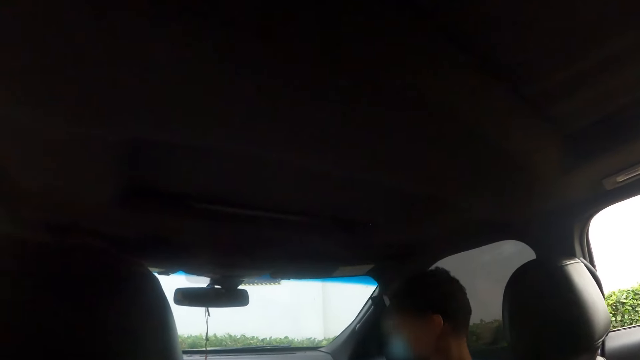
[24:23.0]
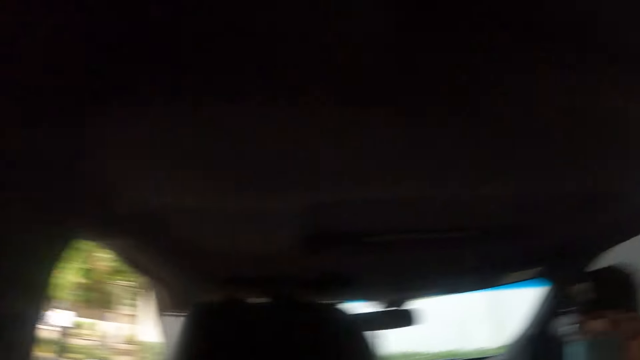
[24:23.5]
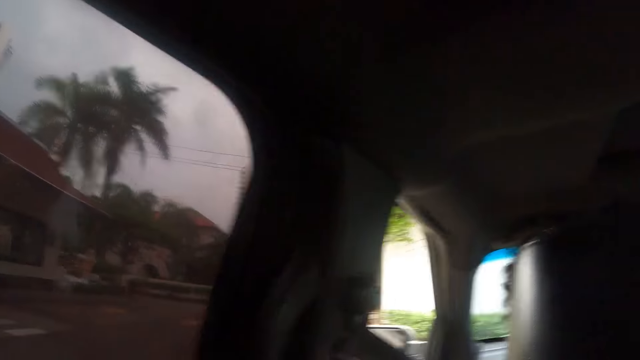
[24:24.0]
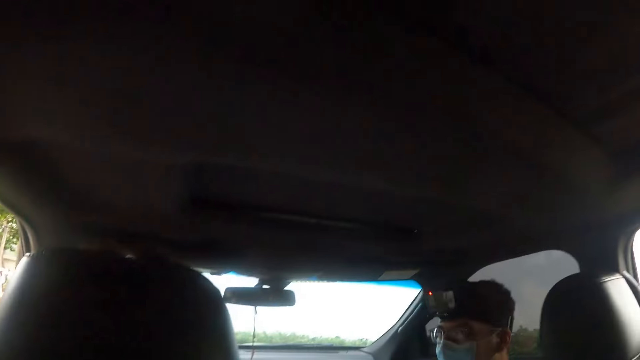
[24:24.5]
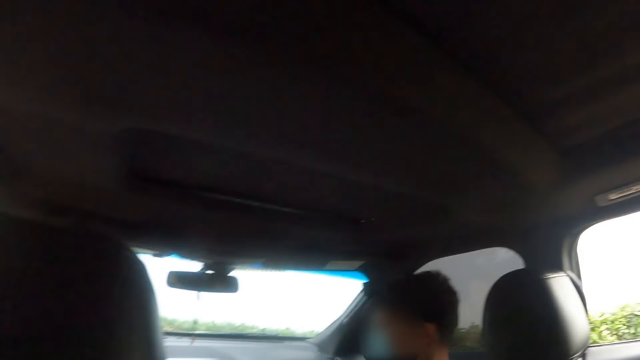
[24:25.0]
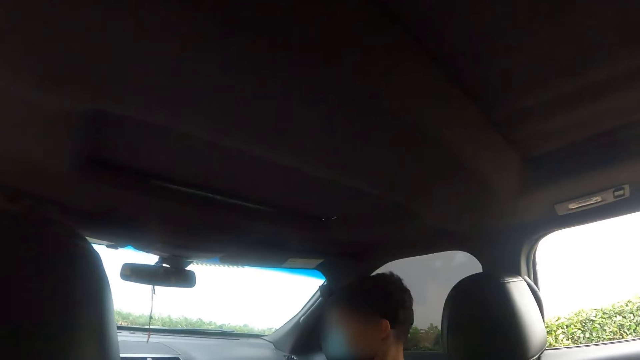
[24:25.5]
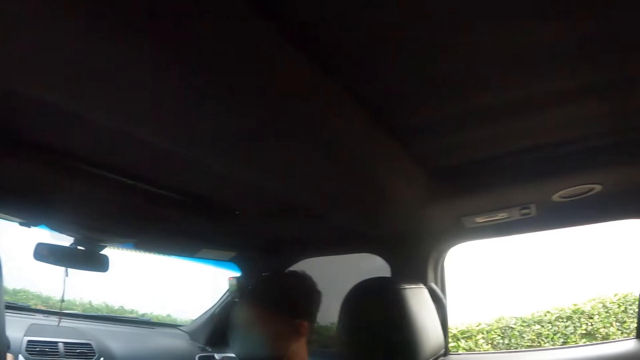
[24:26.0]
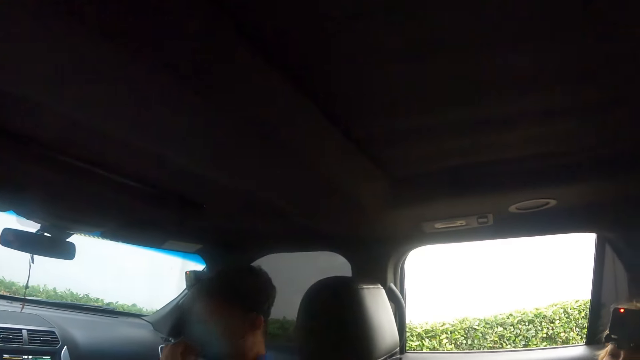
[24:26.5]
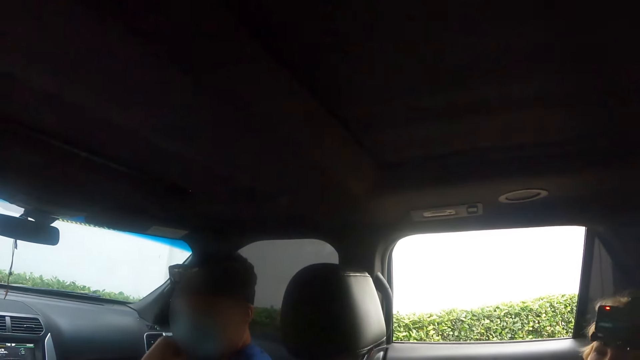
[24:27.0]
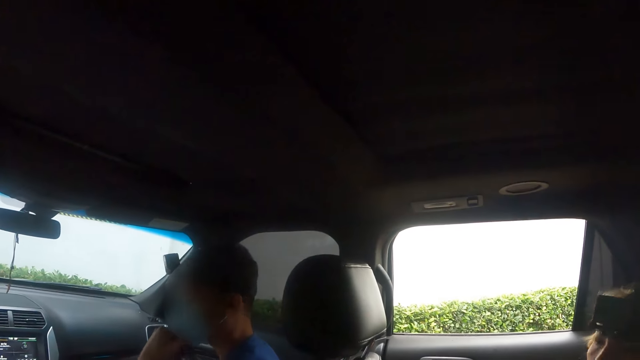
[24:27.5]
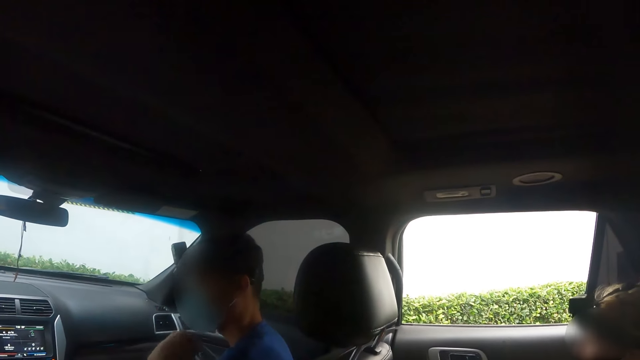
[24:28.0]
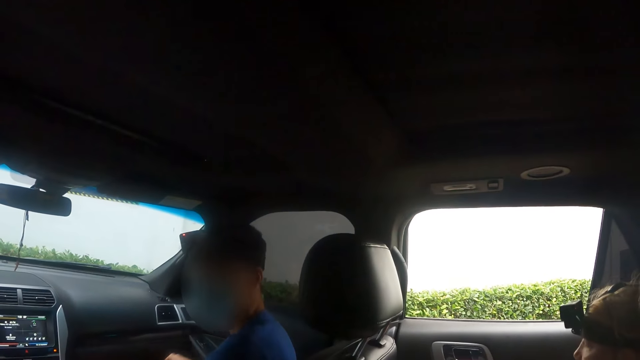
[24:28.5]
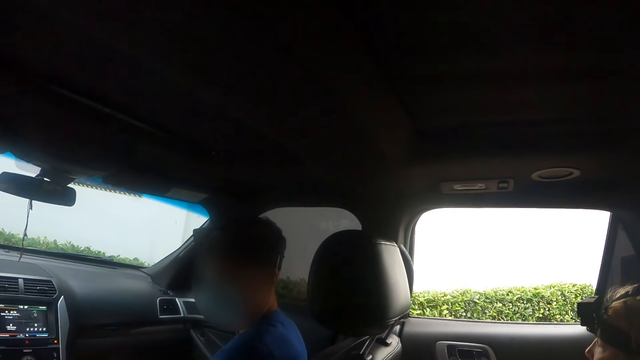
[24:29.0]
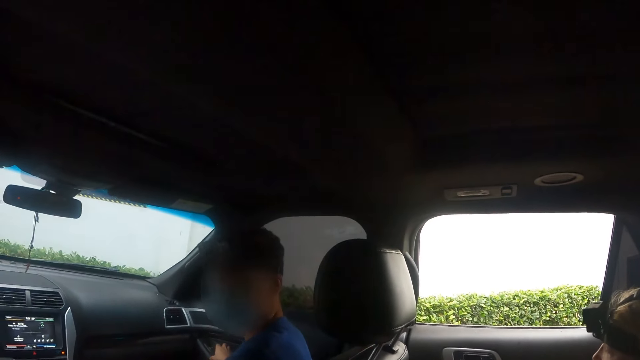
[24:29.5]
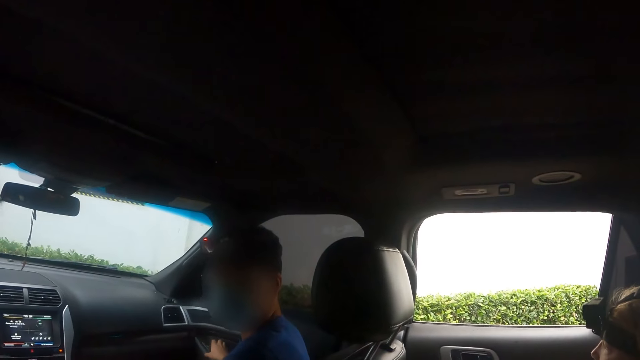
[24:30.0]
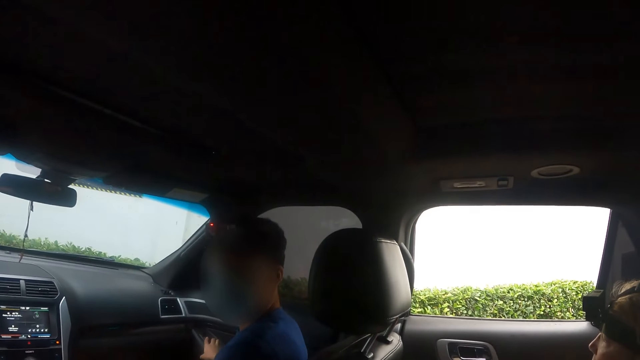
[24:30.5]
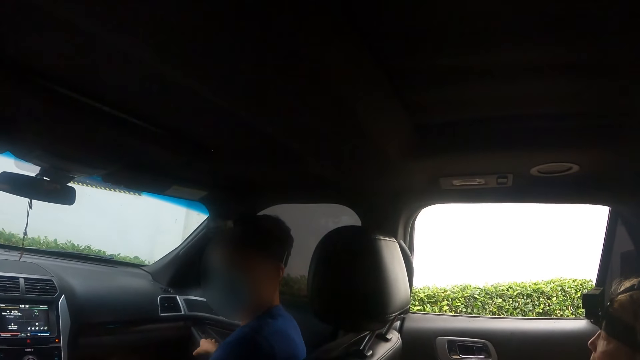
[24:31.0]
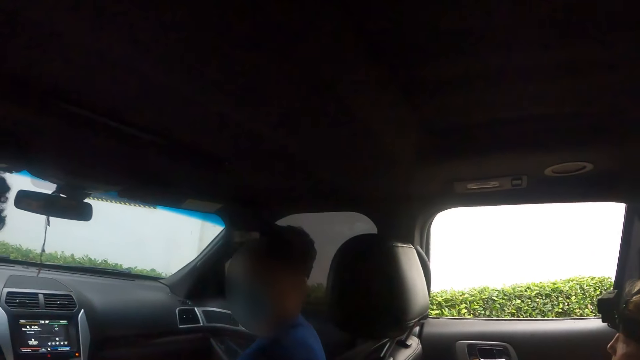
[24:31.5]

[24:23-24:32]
The camera wearer looks around. They look at a man speak.

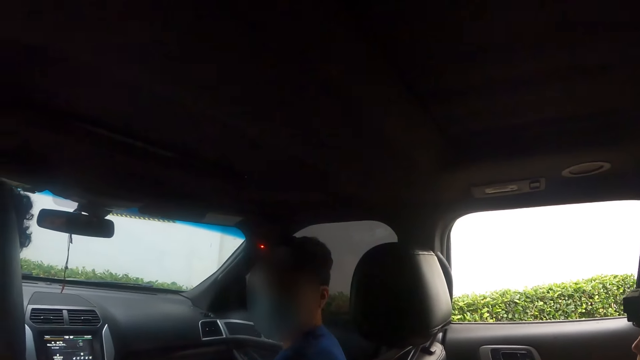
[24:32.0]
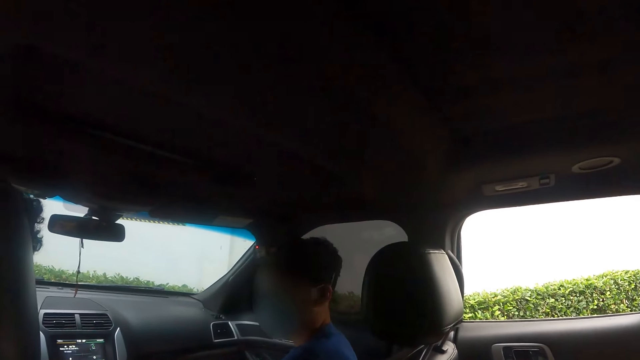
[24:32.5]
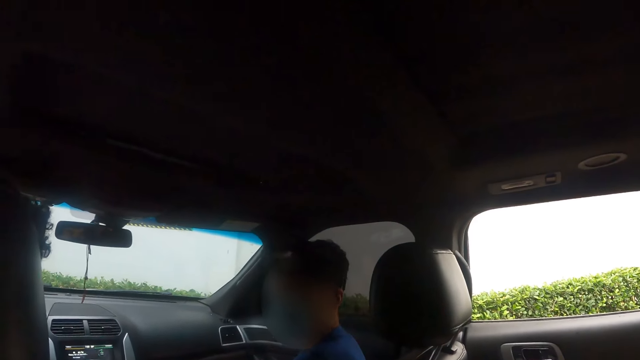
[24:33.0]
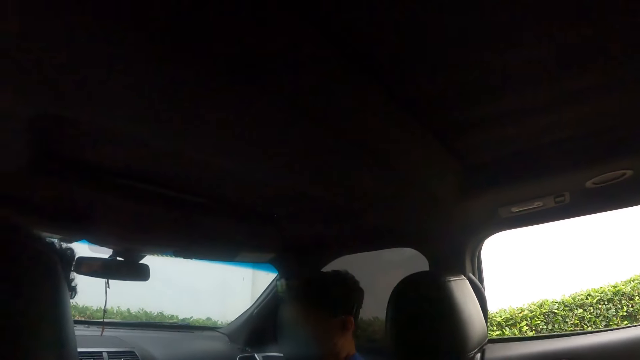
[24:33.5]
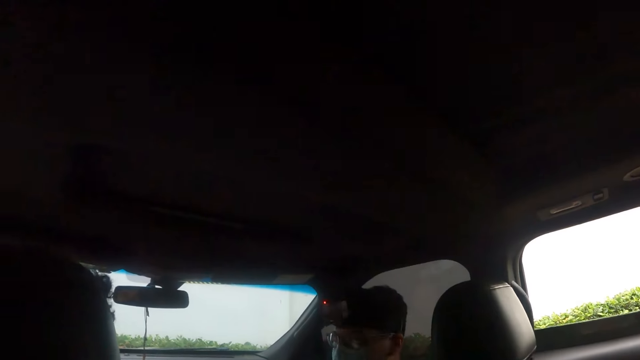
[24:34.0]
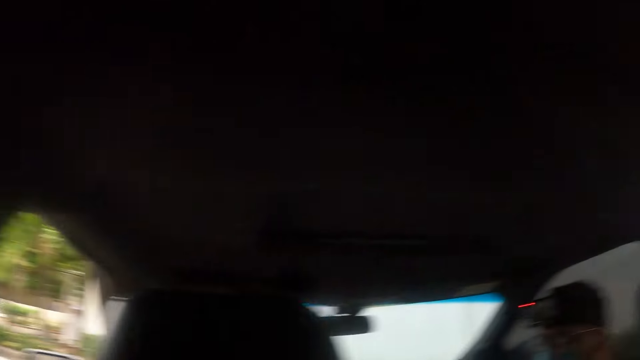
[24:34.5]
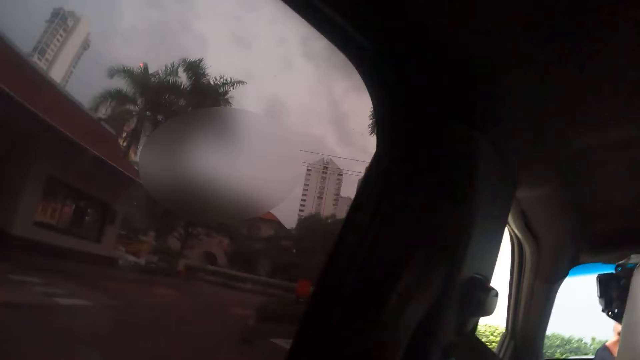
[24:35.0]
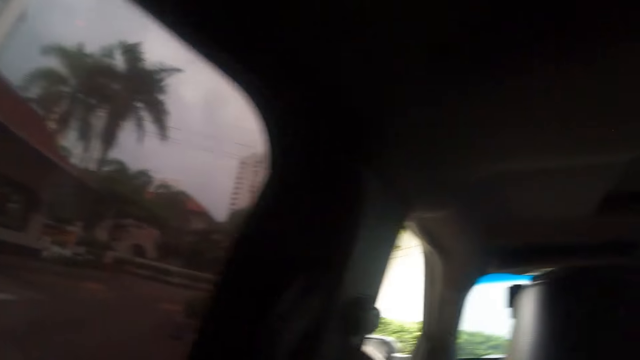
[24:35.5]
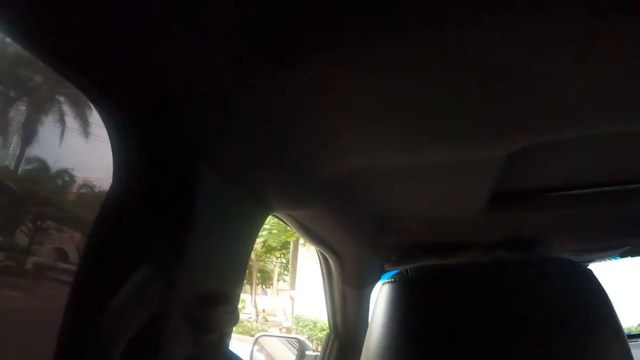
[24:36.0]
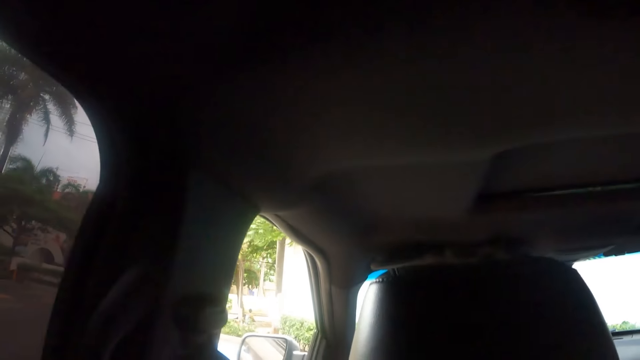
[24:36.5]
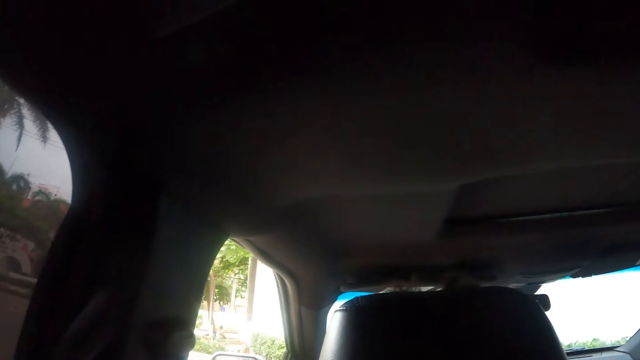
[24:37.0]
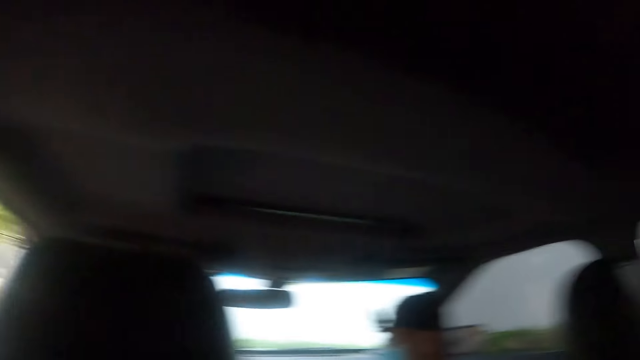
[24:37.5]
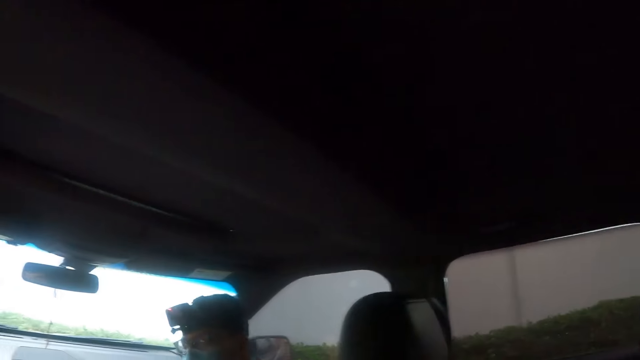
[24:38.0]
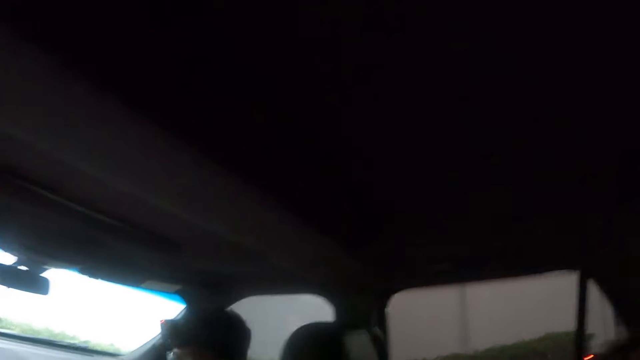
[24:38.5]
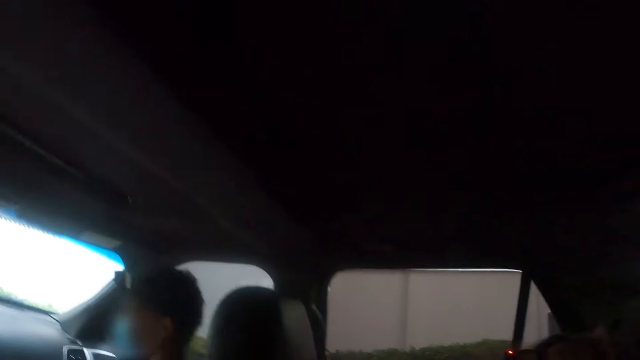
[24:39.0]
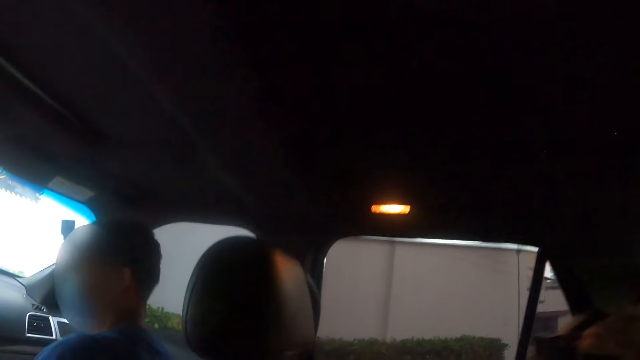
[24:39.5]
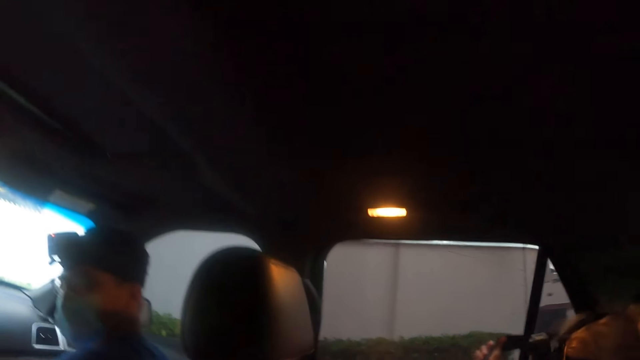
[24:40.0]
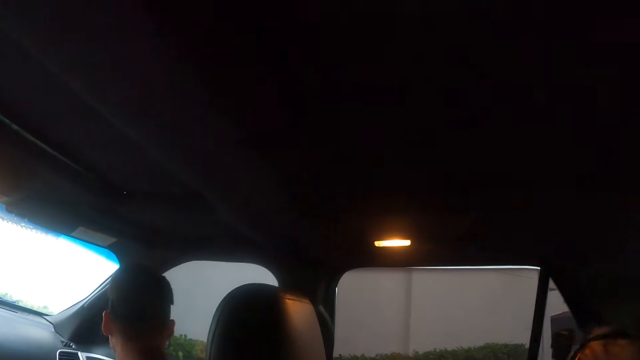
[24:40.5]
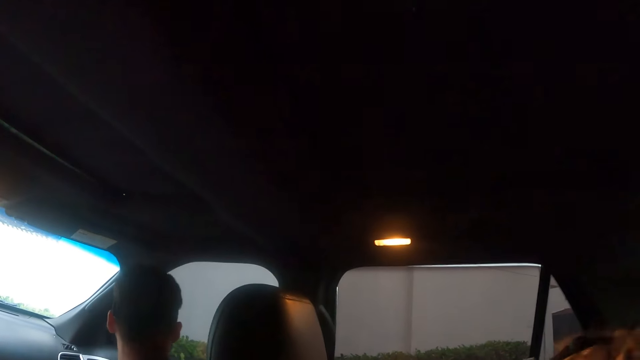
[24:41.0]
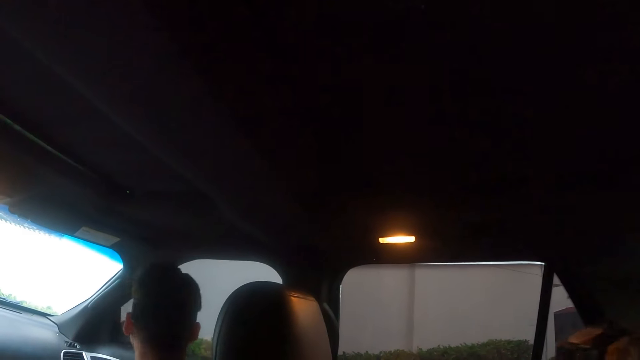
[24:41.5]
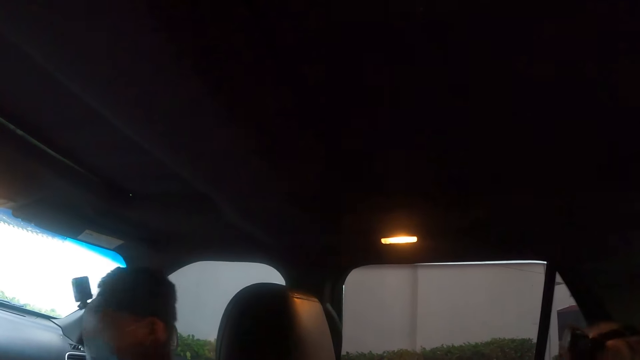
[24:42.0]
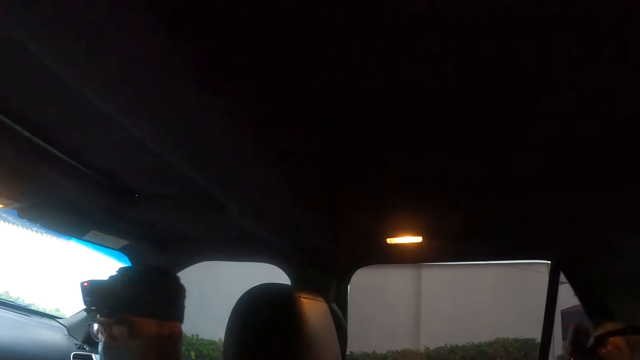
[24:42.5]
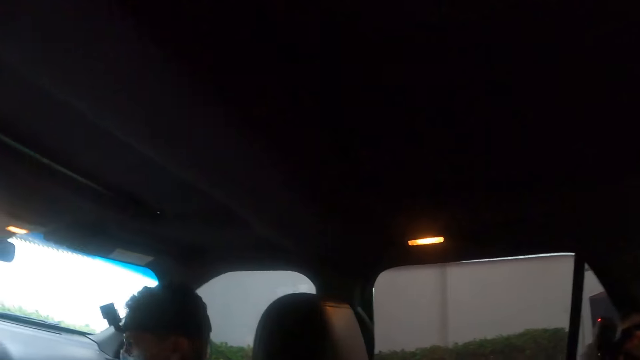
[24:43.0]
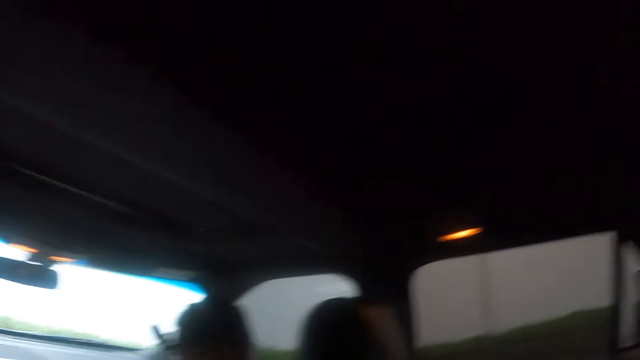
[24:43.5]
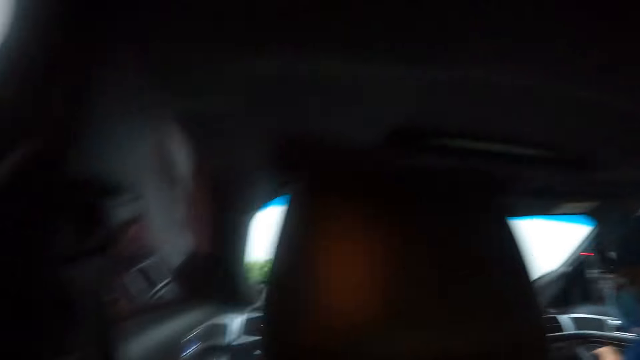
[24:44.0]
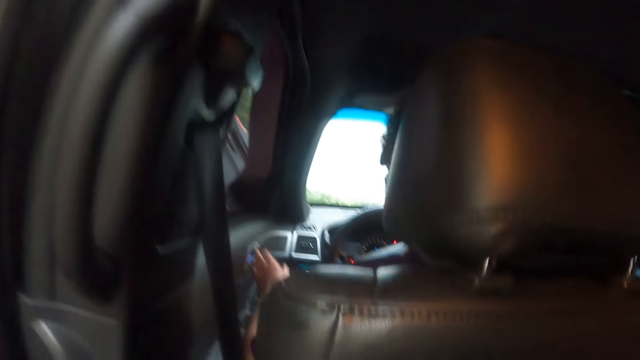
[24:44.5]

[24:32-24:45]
The camera wearer looks around. A man looks around. The camera wearer looks around.
